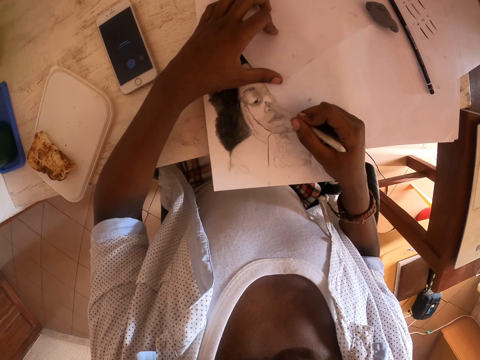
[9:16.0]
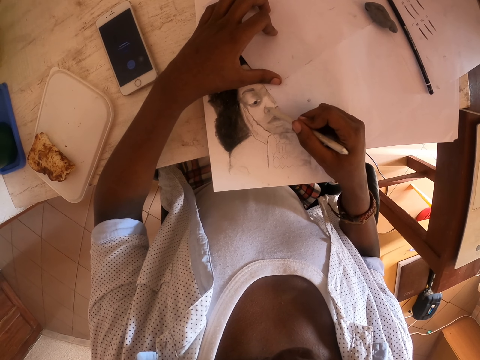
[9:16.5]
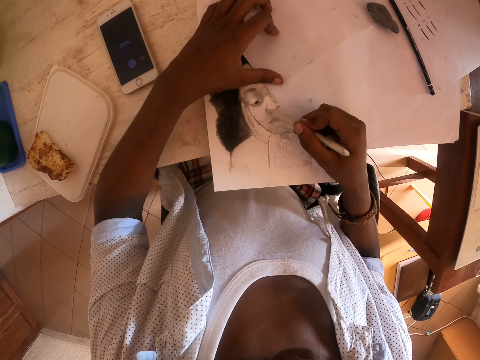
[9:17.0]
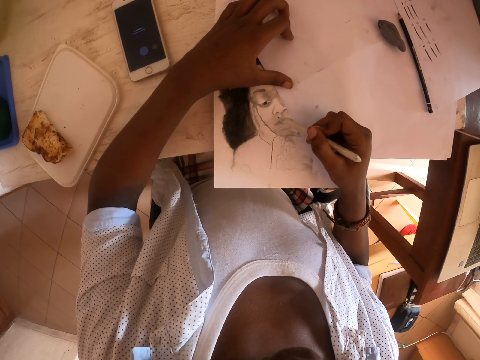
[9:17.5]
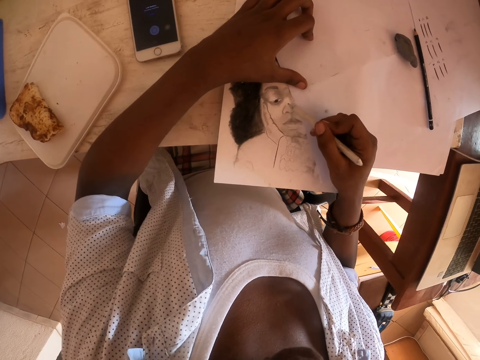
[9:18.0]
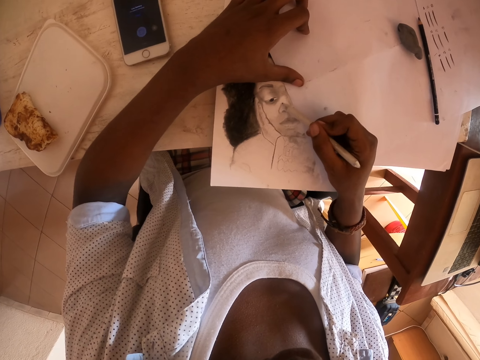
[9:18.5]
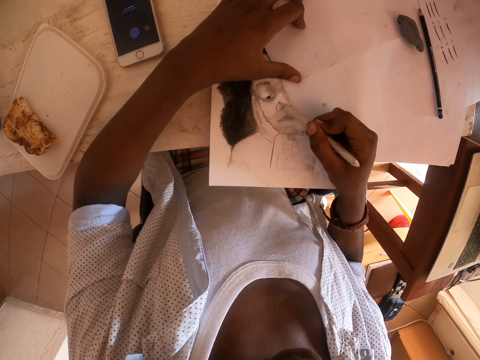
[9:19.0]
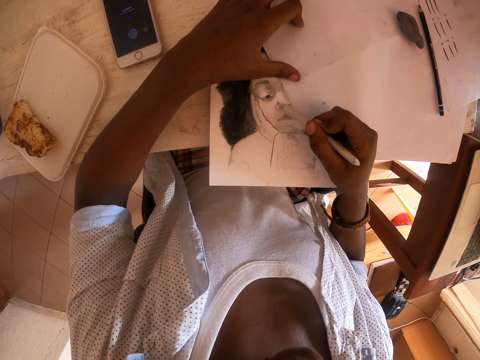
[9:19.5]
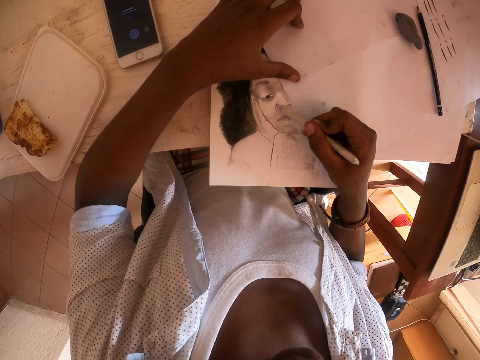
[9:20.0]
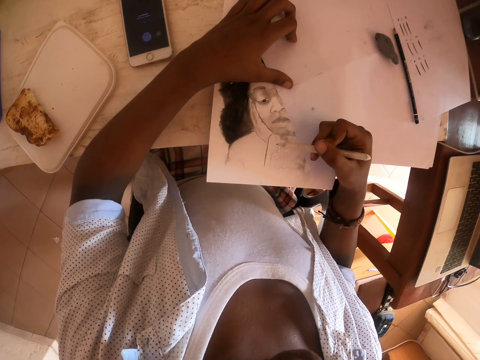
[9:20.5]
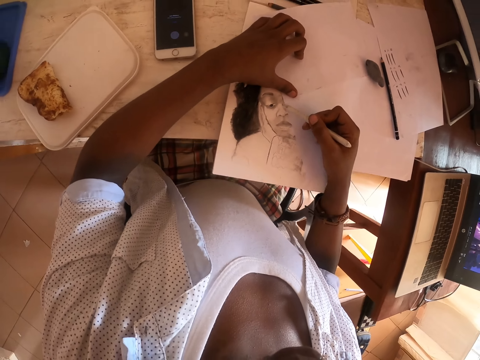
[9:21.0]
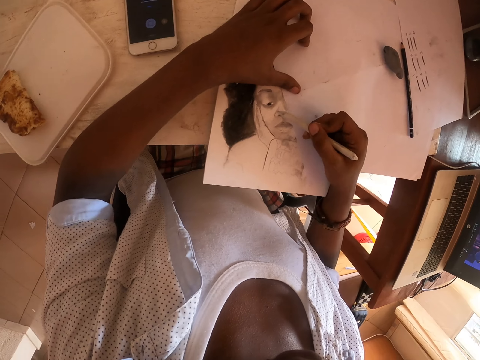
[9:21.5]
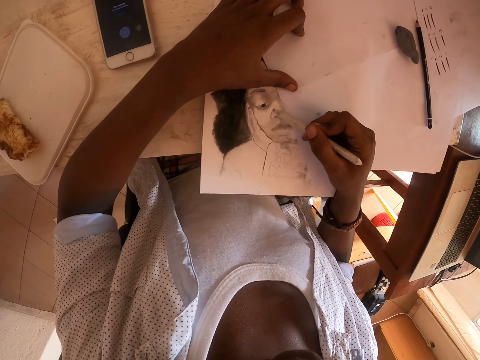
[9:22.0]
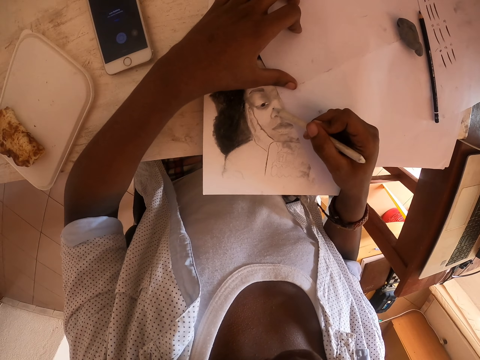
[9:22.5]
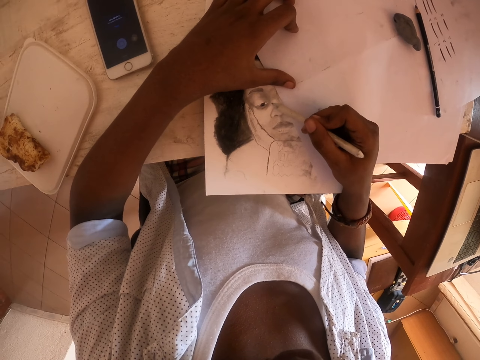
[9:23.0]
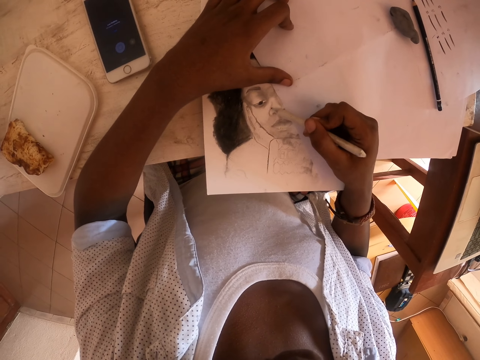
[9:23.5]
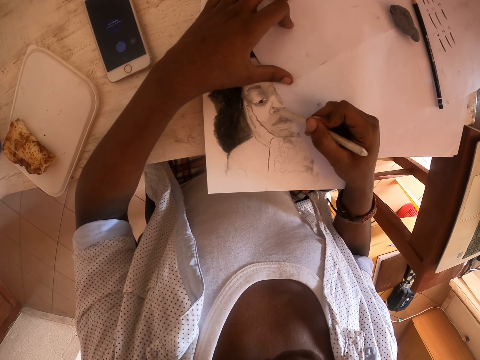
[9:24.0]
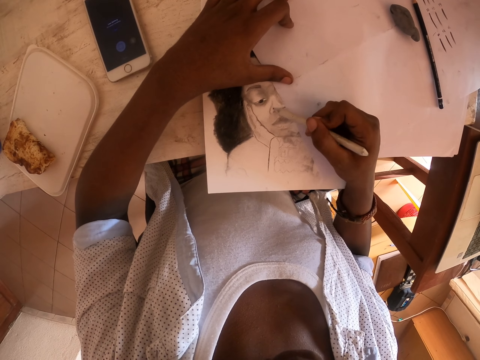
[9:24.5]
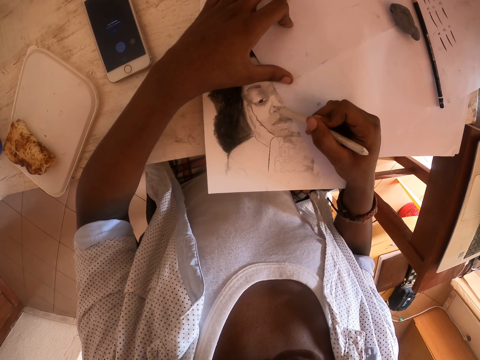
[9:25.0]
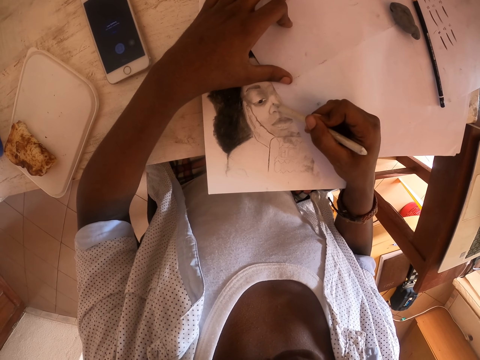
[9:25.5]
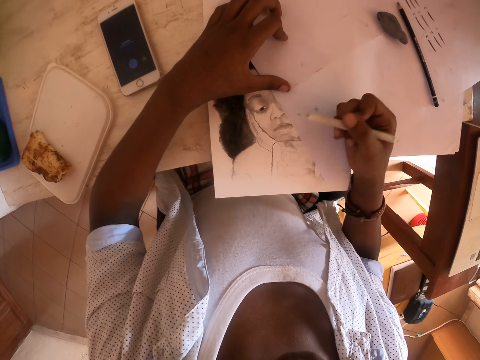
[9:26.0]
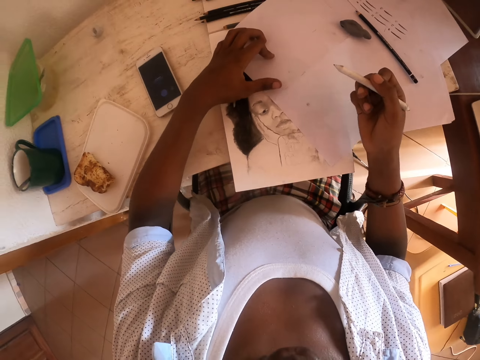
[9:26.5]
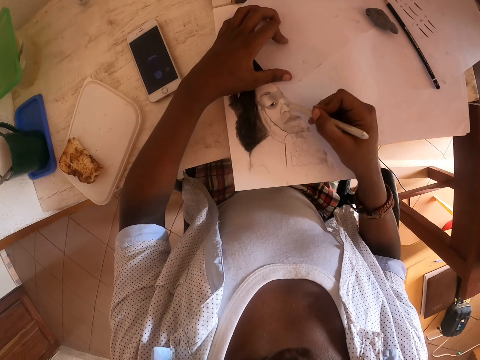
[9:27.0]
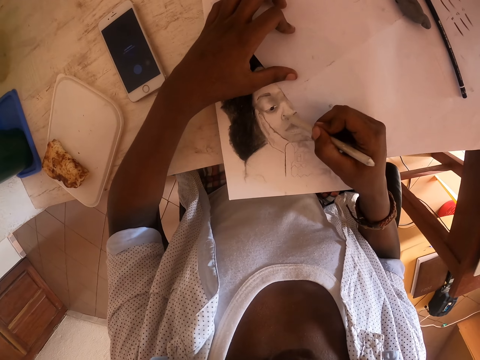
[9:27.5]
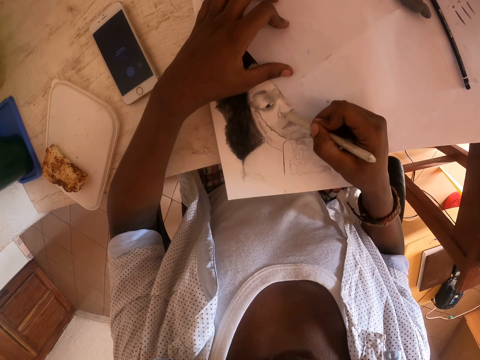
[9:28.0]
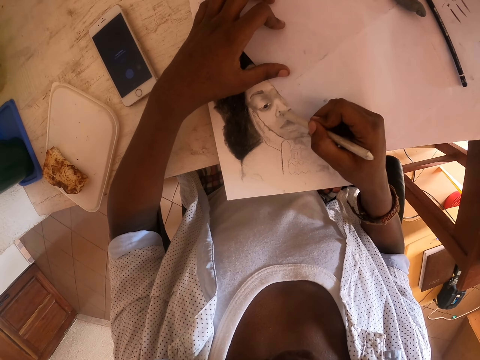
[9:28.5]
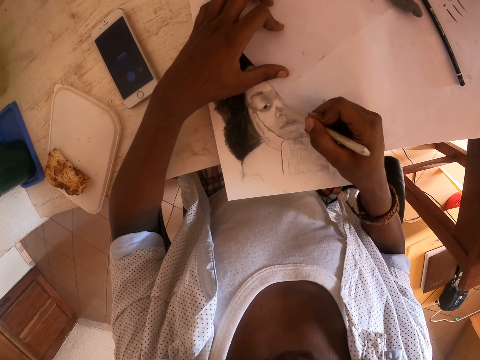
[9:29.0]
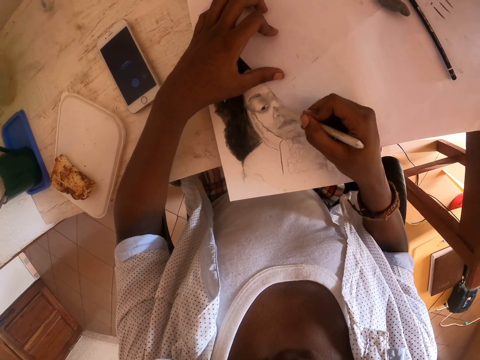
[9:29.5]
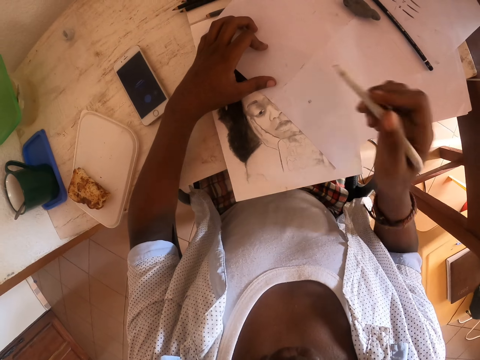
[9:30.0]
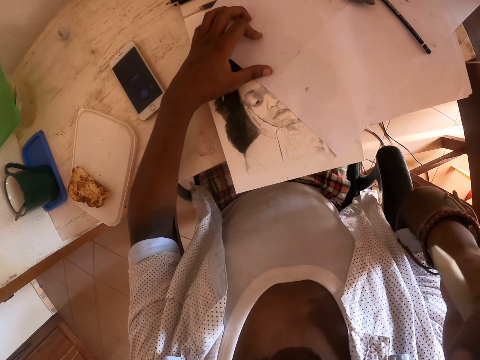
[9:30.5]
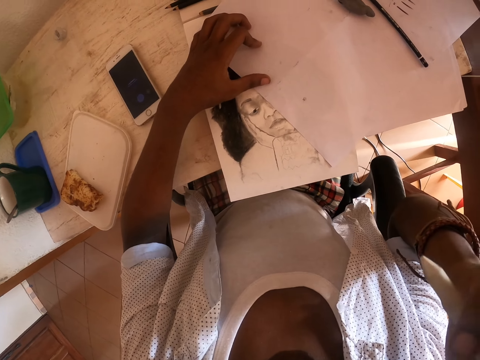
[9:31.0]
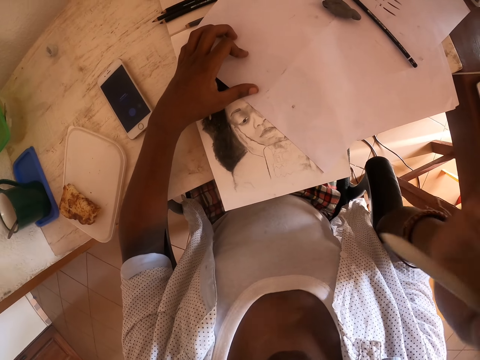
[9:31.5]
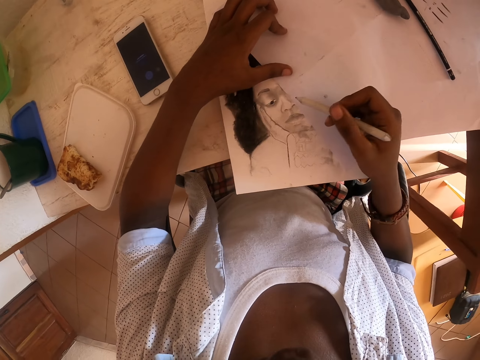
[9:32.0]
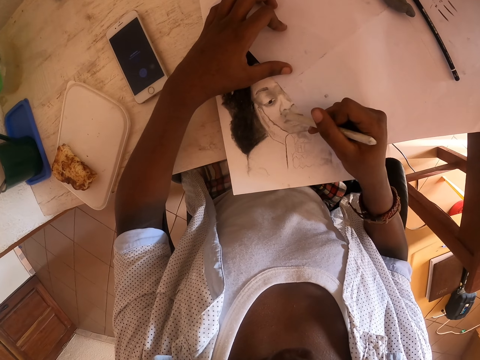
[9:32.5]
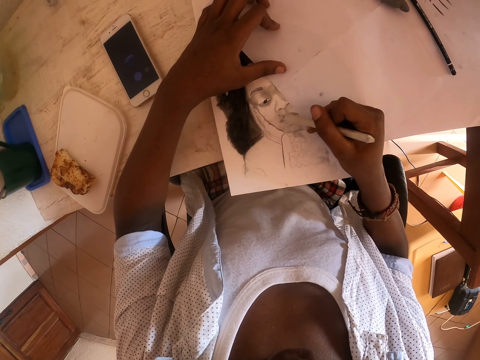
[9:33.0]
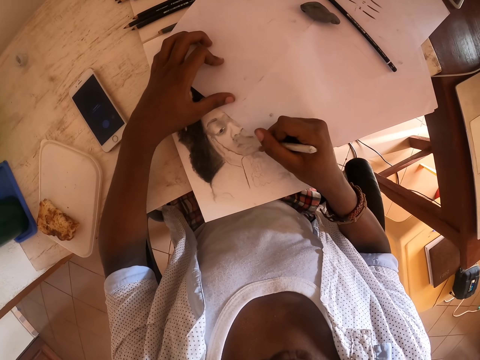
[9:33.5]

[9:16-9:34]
The camera wearer looks at the drawing book. He draws on the paper with a pencil. He pulls back the pencil. He draws on the paper with the pencil. He moves the pencil. He lifts the pencil. He draws on the paper with the pencil. He lifts the right hand. He adjusts the camera. He scratches his face with his right hand. He moves the right hand. He moves the pencil. He draws on the paper with the pencil. He colors a drawing with the pencil.

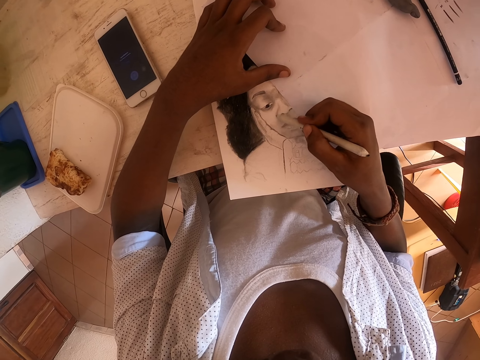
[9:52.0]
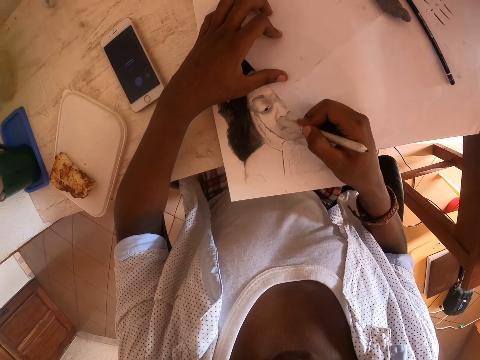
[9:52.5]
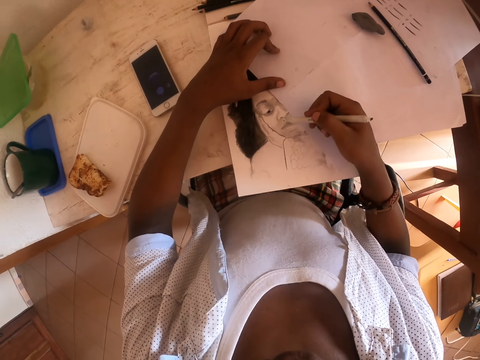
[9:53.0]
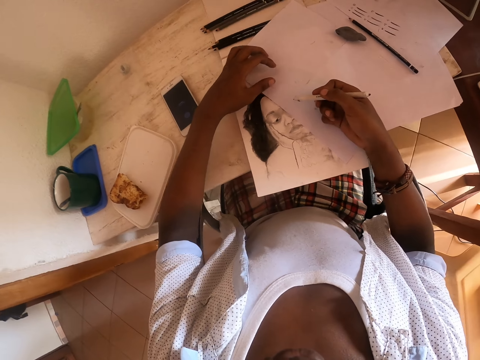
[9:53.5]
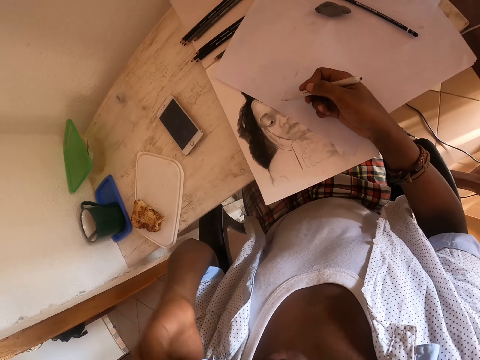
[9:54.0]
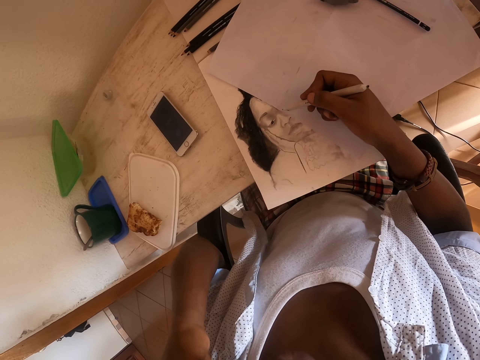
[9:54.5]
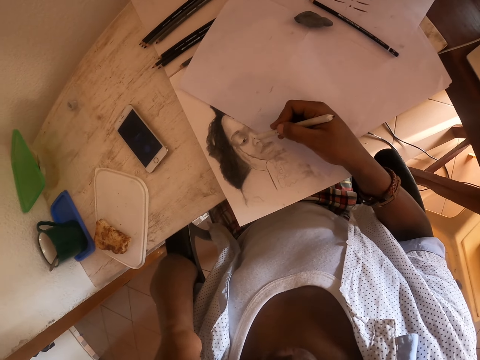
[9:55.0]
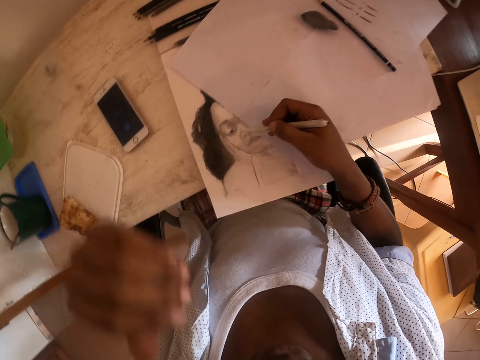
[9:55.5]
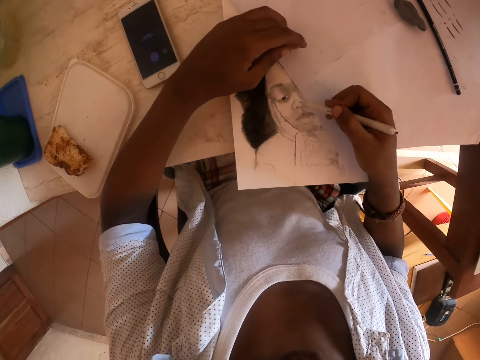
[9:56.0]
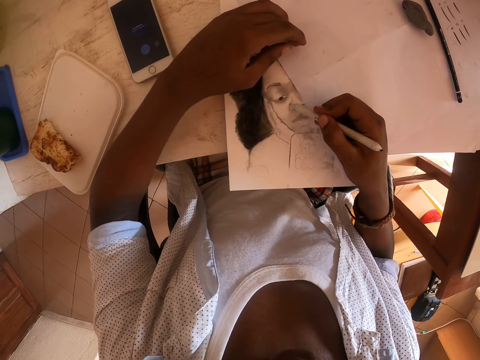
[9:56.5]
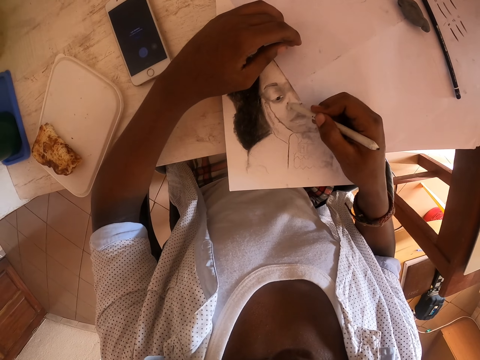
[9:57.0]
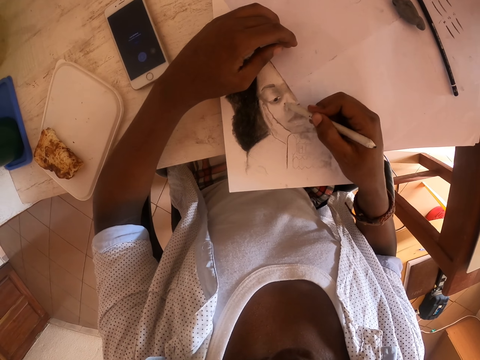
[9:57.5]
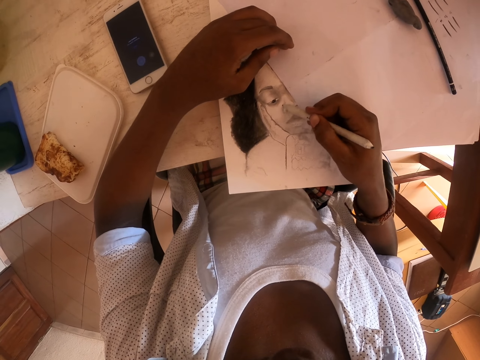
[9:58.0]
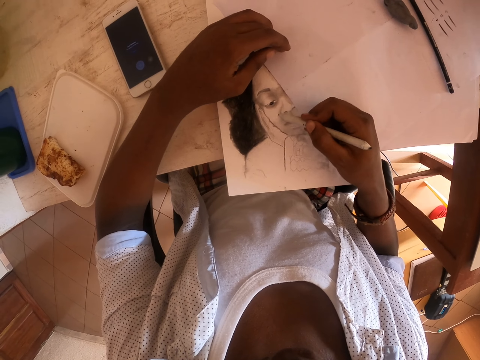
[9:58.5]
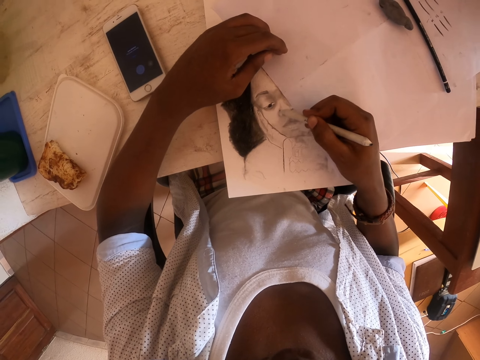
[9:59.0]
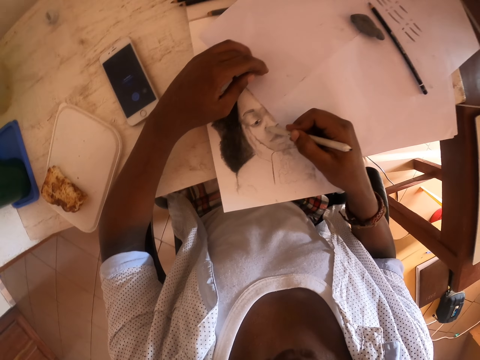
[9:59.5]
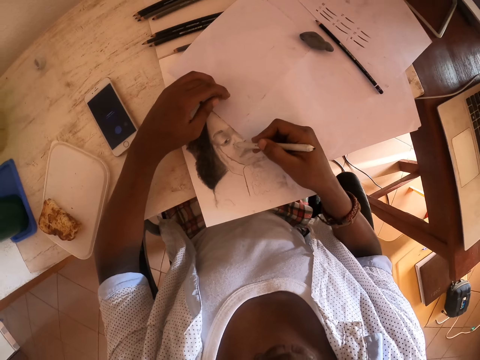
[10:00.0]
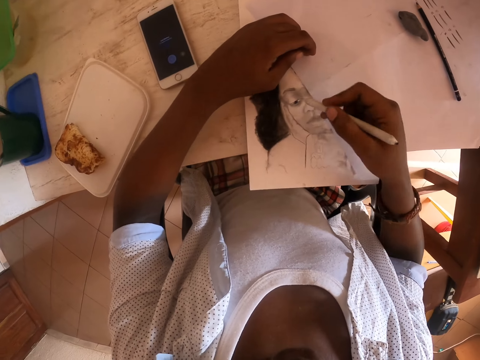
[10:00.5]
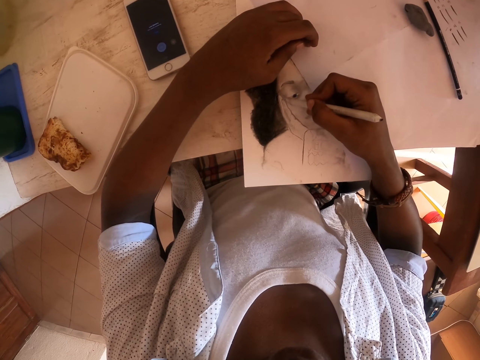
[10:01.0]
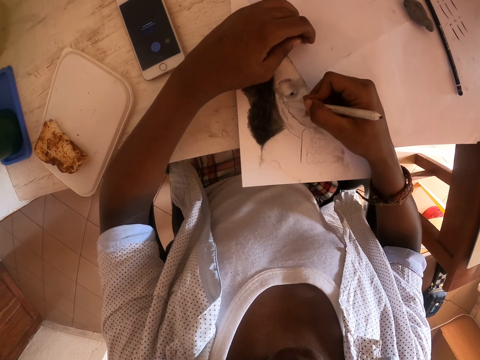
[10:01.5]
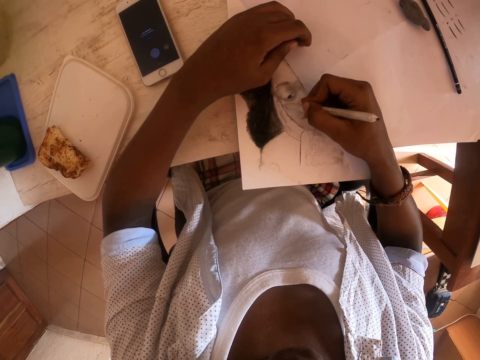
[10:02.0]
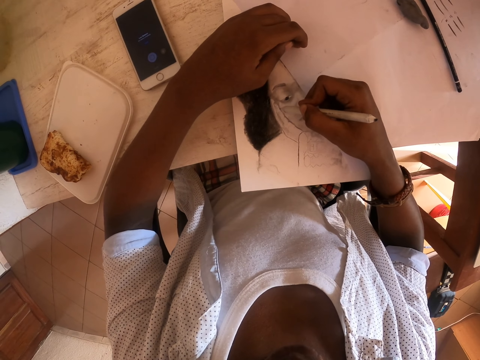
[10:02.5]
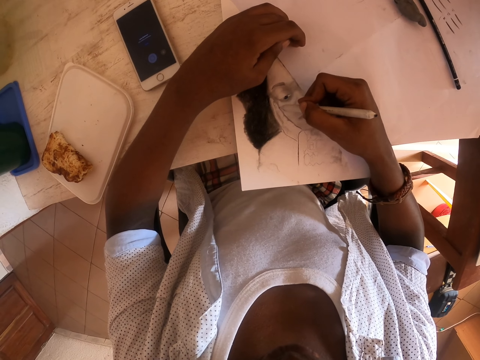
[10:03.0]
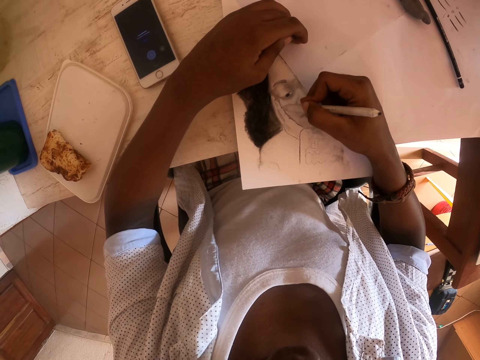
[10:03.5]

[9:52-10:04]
The camera wearer moves the pencil. He removes his left hand from the paper with the drawing on the table. He adjusts the camera. He moves the left hand. He puts the left hand on the paper with the drawing. He draws on the paper with the pencil. He moves the pencil. He draws on the paper with the pencil.
